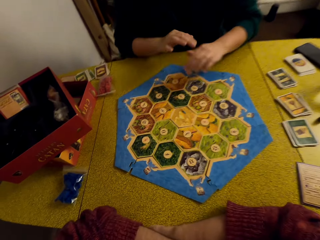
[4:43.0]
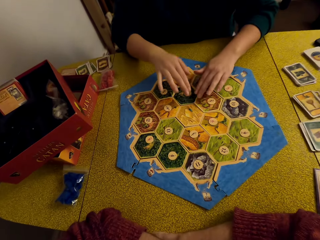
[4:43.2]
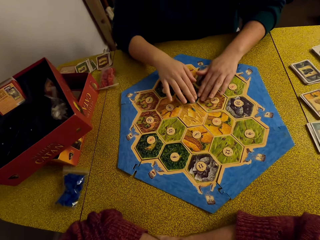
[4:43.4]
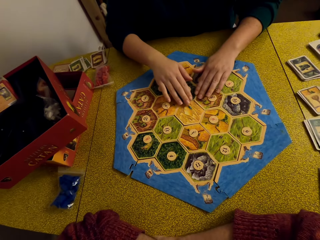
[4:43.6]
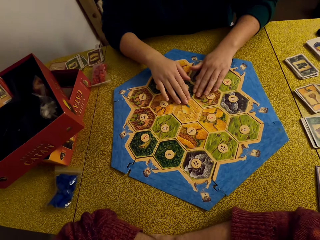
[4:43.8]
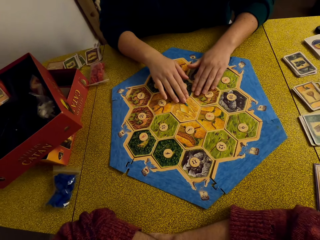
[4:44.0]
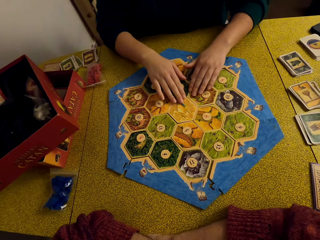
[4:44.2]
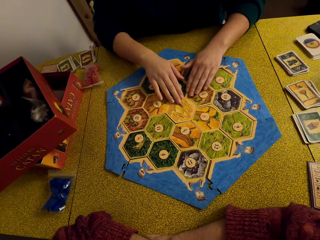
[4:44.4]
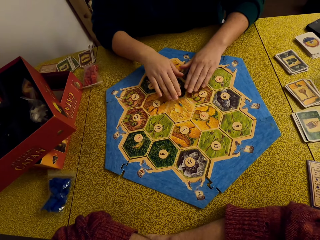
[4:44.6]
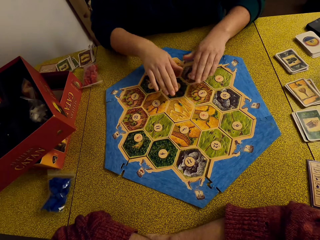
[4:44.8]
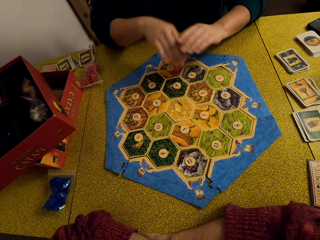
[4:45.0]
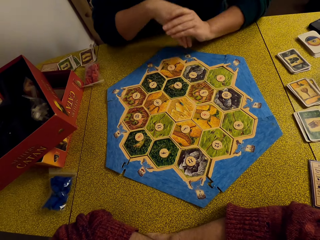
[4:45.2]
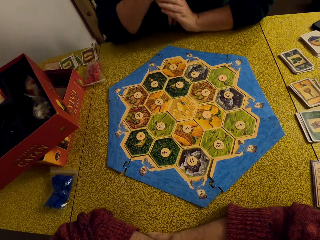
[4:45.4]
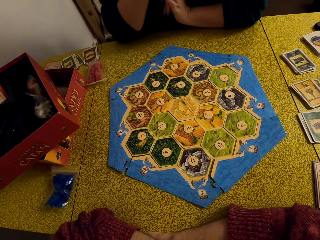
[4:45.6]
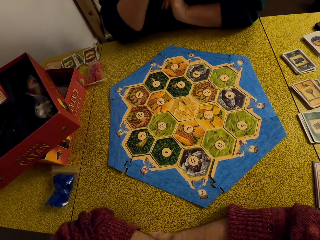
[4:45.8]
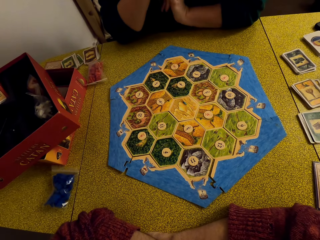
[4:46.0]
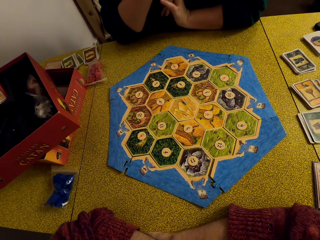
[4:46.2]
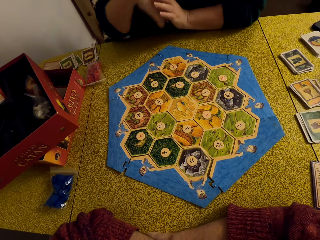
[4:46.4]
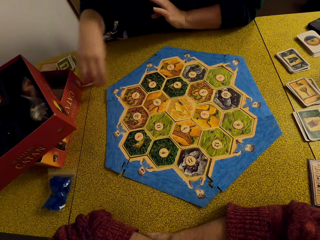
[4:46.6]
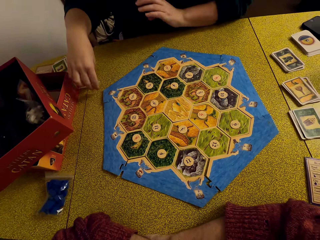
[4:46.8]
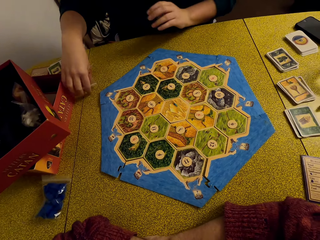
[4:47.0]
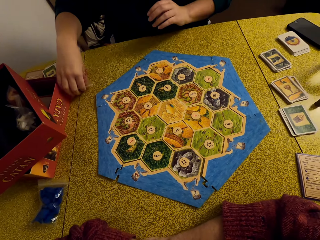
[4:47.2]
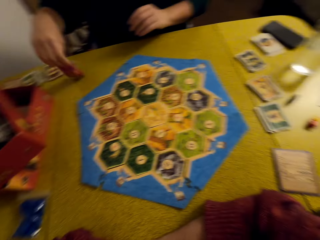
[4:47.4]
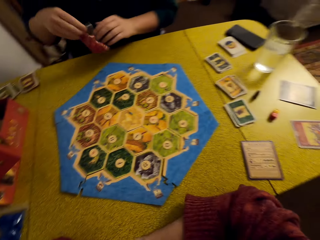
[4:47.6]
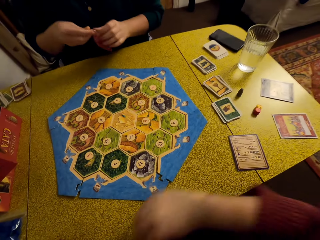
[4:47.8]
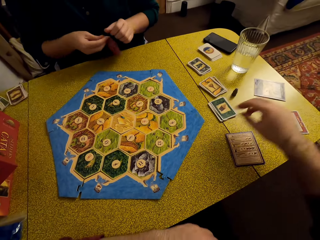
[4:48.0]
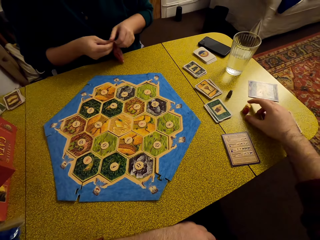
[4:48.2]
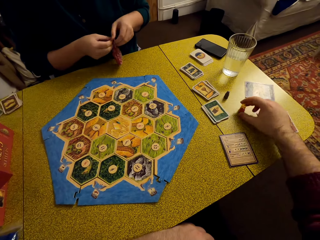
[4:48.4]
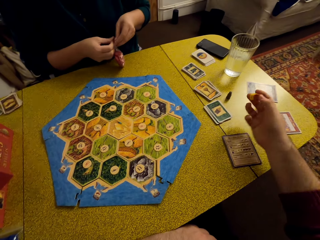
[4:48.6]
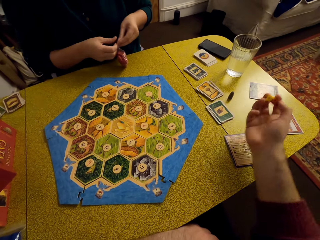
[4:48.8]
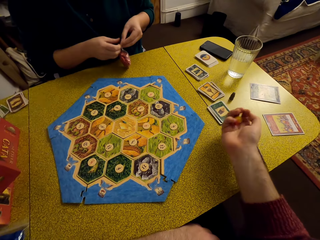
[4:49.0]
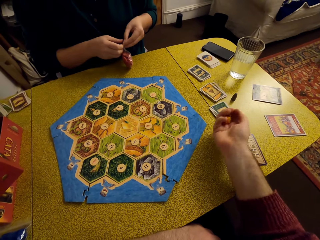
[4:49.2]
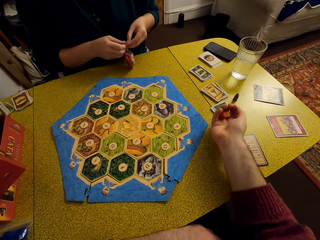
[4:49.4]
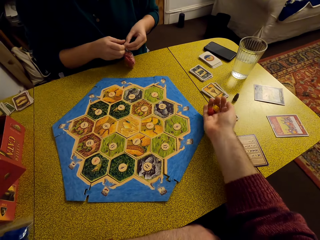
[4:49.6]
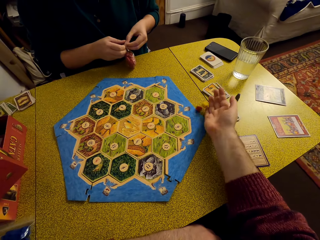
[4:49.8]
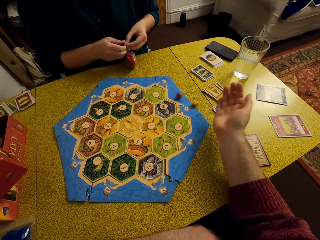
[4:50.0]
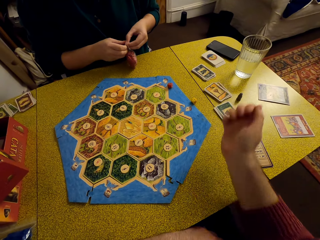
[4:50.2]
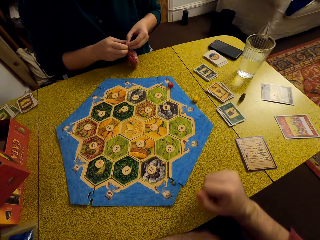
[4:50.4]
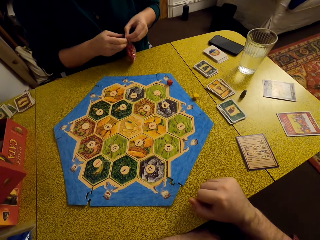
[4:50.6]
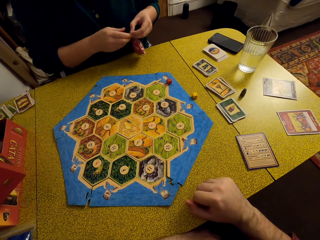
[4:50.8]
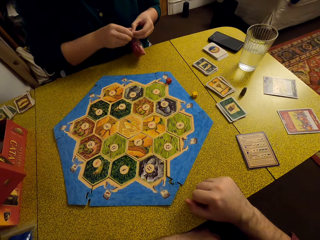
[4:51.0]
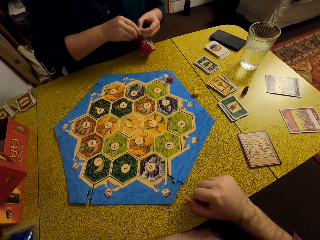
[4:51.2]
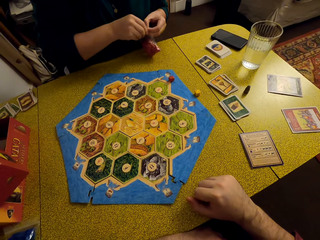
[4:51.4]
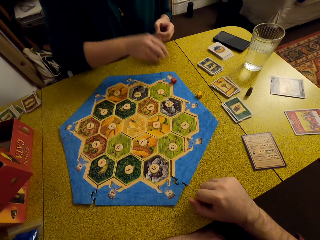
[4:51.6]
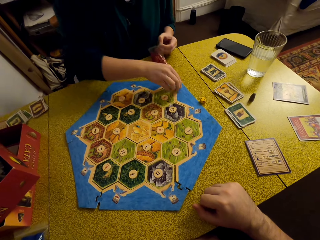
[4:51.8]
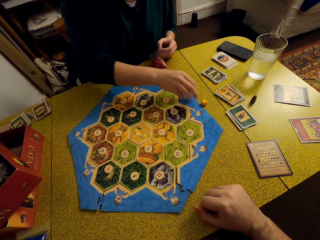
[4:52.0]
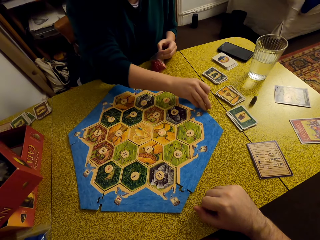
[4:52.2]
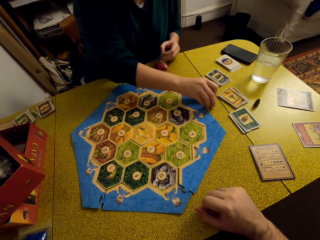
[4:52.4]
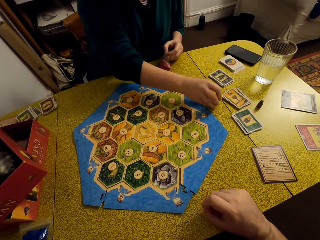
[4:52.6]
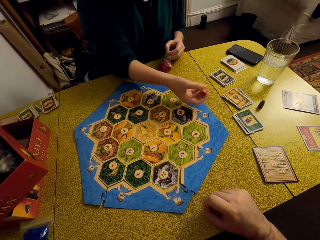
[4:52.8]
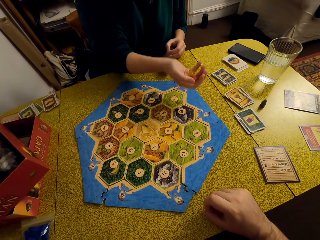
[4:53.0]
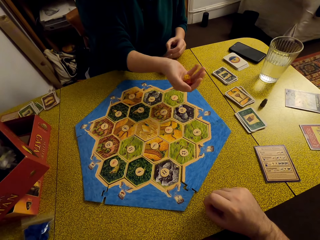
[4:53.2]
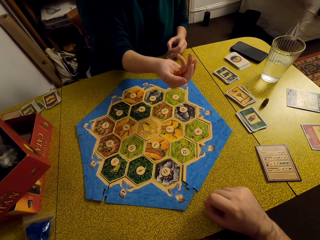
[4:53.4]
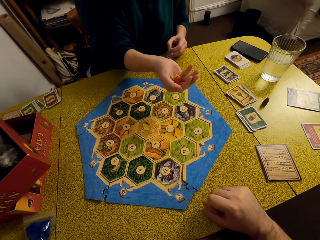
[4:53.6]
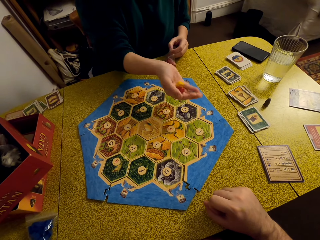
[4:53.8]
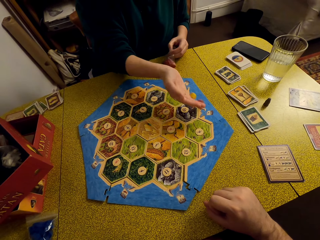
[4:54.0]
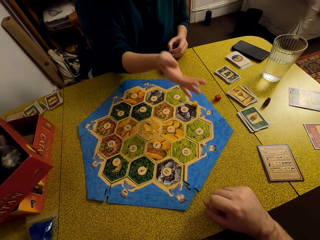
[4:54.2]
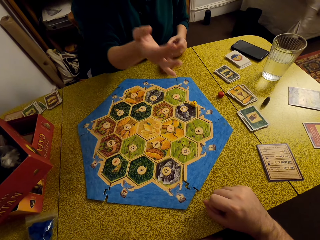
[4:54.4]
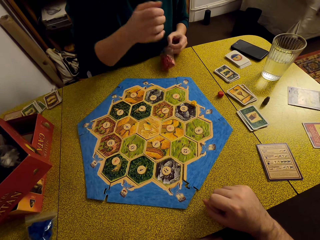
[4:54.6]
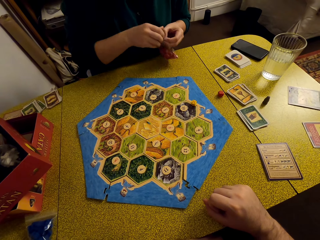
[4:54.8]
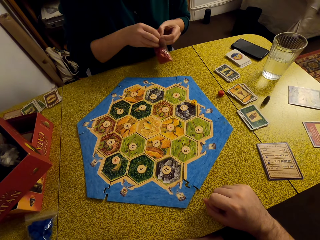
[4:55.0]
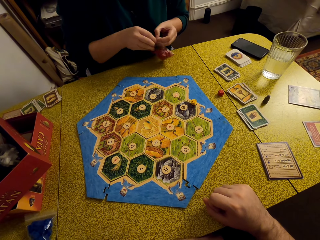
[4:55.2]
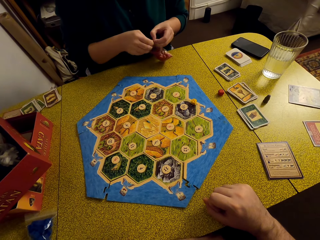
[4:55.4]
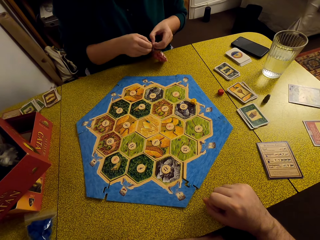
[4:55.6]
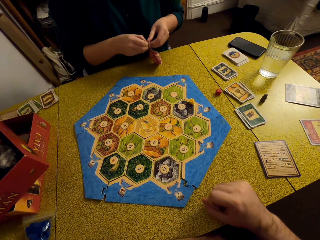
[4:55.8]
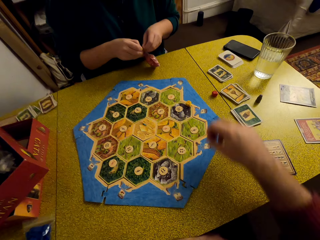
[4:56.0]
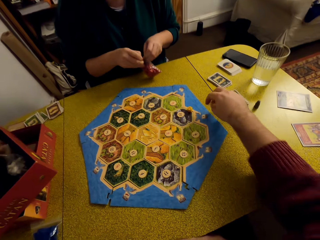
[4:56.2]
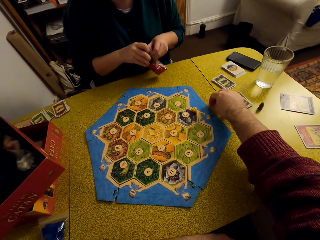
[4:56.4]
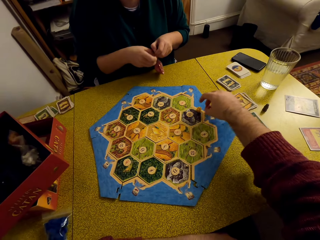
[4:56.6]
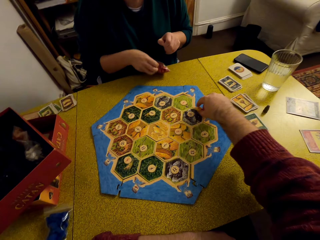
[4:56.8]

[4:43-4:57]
A woman picks up the zip lock bag. The woman opens the Catan settlements pack. The camera wearer talks to the woman. They pick up the dice, shake the dice on the hands and throw the dice on the table. They talk to the woman. The woman picks up the dice, shakes the dice on the hands and throws the dice on the table. The woman opens the Catan settlements pack. The woman talks to the camera wearer. The camera wearer picks up the dice.

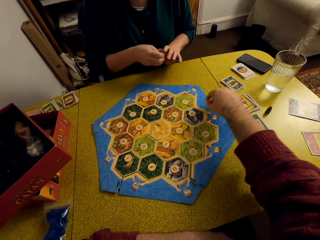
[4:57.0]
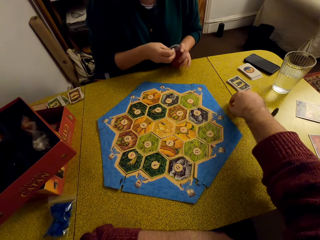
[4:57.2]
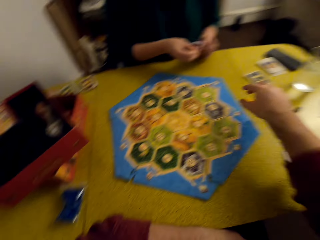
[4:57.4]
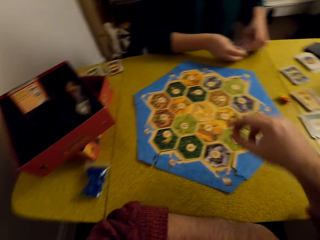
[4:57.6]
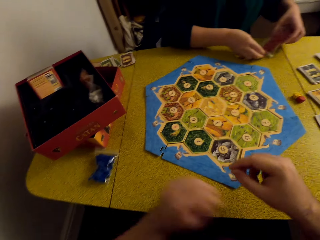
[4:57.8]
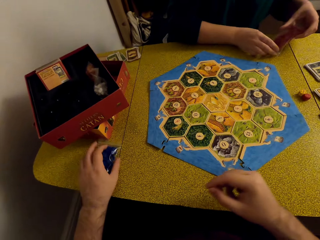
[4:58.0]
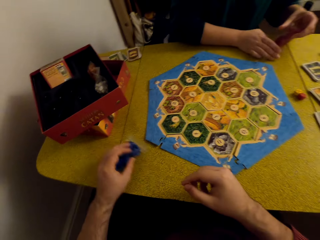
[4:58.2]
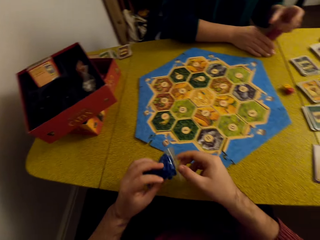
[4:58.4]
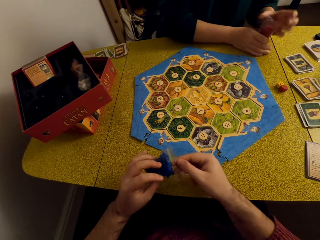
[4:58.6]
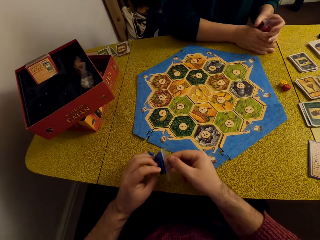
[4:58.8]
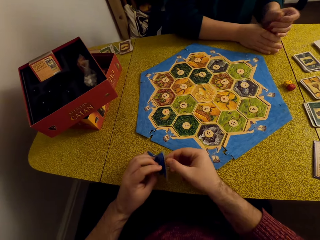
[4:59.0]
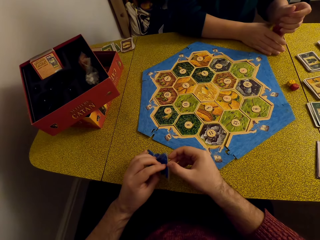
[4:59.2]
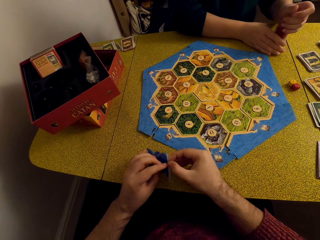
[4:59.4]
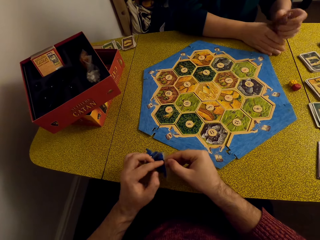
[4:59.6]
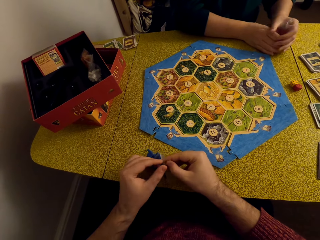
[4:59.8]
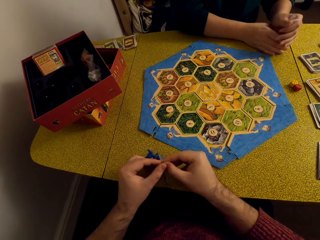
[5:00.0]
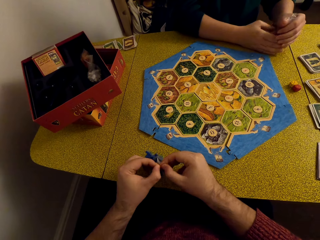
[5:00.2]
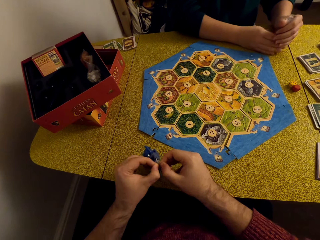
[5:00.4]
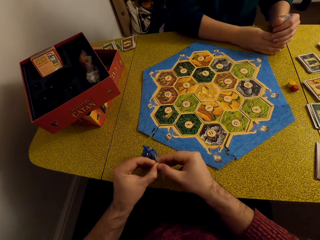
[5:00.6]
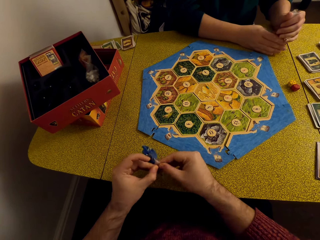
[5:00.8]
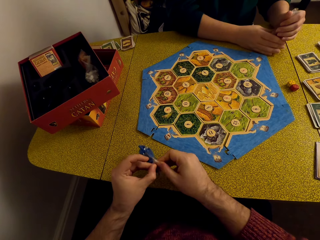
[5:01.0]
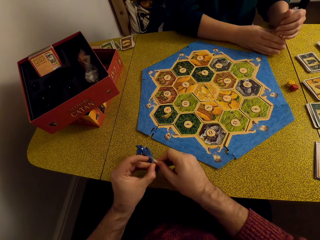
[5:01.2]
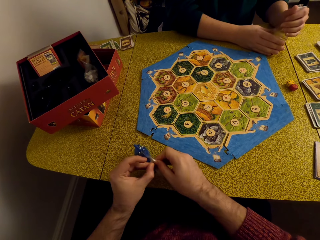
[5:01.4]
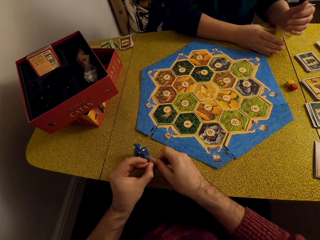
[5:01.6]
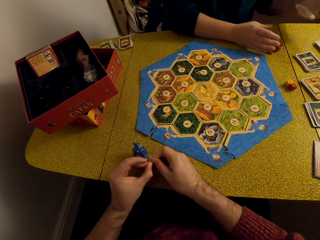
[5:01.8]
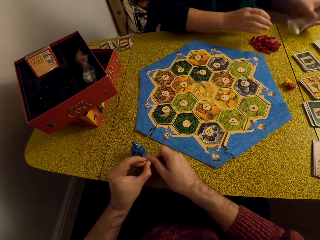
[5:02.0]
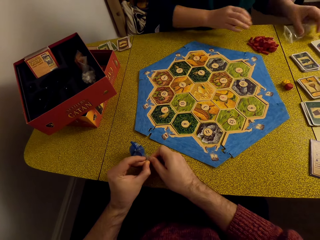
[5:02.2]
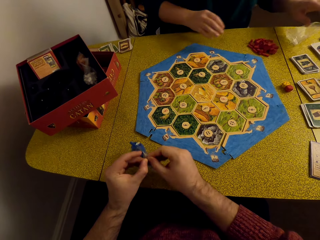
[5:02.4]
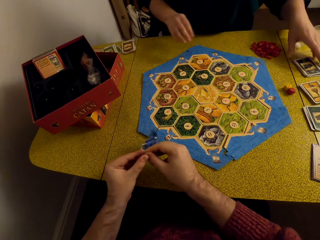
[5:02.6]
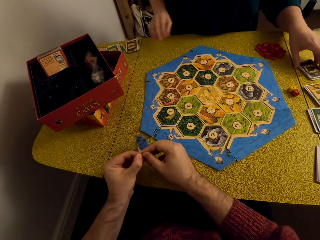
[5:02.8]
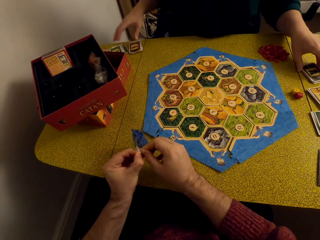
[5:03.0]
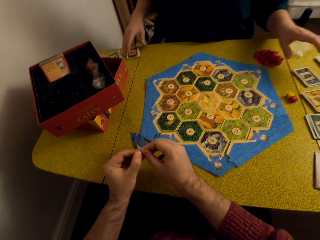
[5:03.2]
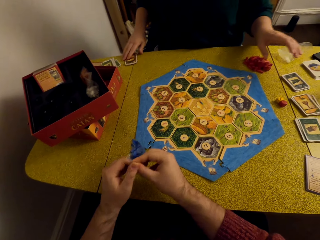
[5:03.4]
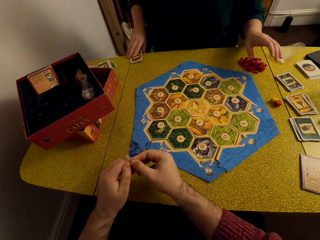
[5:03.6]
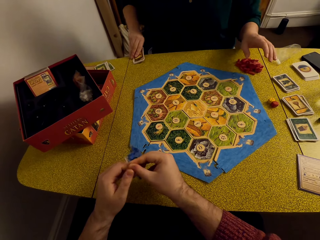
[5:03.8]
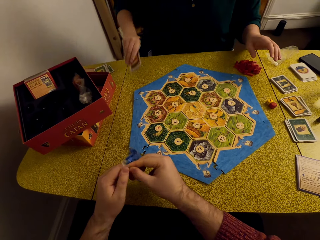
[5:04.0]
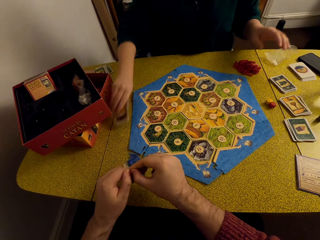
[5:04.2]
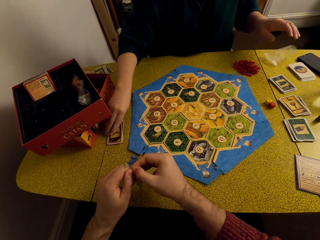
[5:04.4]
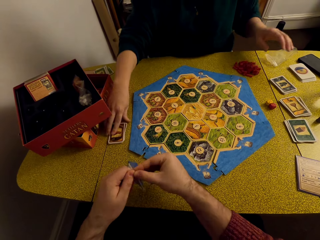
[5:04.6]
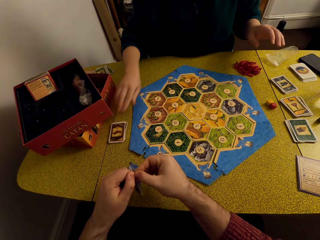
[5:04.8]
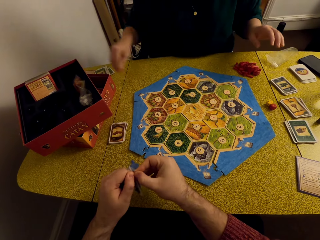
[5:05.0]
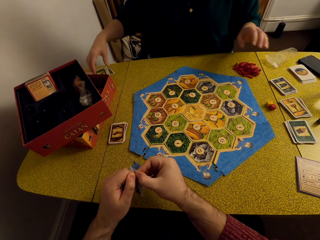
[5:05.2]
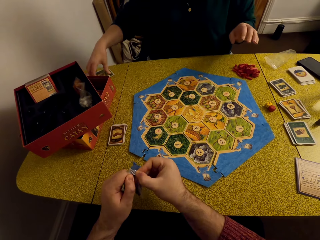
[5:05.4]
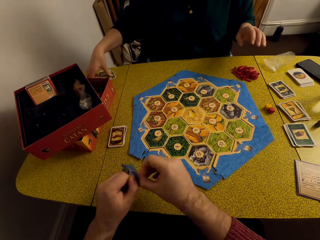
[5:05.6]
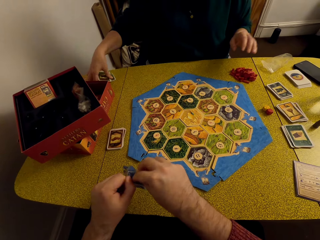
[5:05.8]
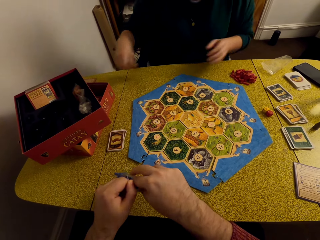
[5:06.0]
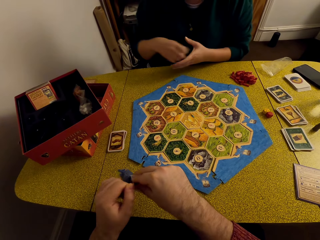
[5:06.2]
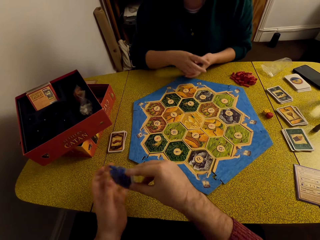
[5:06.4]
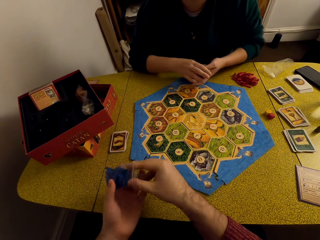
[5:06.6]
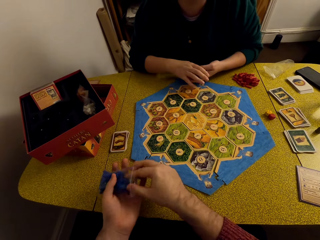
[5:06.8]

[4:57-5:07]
The camera wearer places the dice on the table. A woman lays the game pieces on the table. The camera wearer picks up the zip lock bag and opens the zip lock bag. The woman places the zip lock bag on the table. The camera wearer opens the zip lock bag. They talk to the woman. The woman moves the cards towards the camera wearer. She picks up the Catan resource cards, places the Catan resource cards on the table, and picks up other Catan resource cards. She moves the cards to her right hand. The camera wearer talks to the woman.
